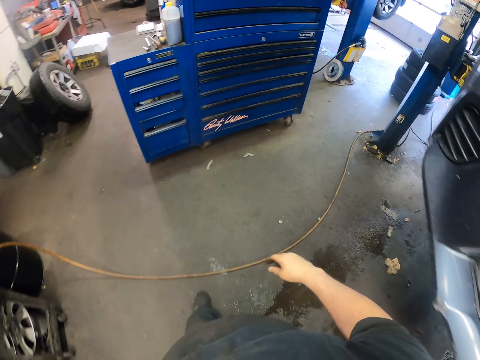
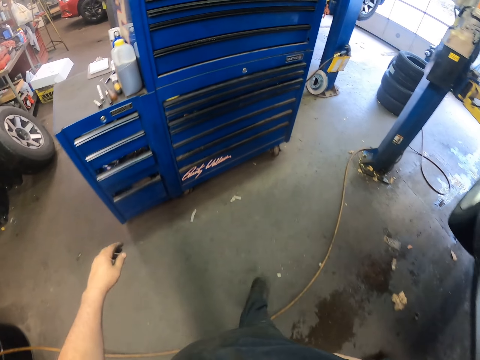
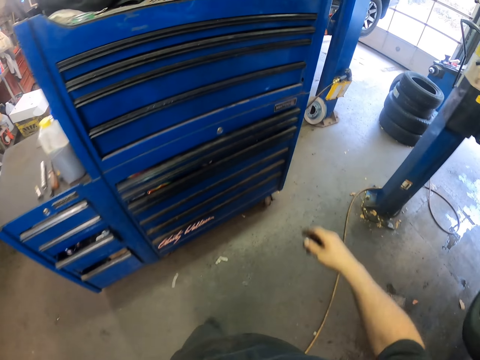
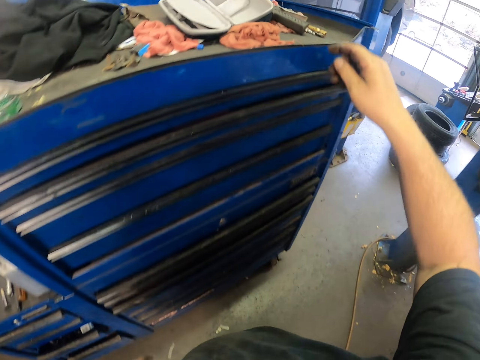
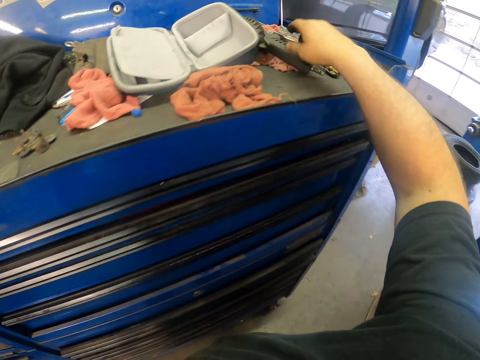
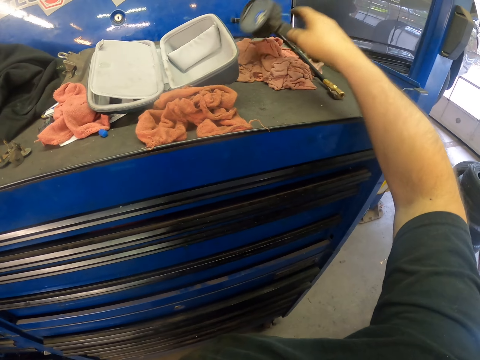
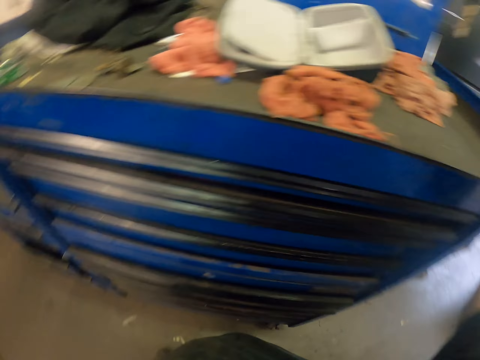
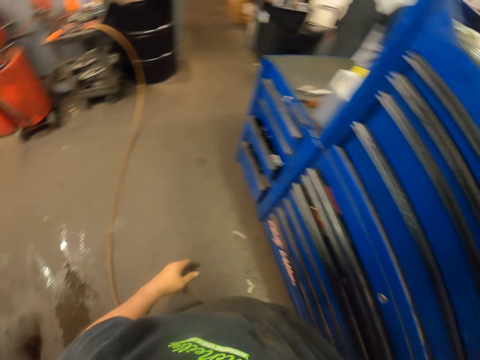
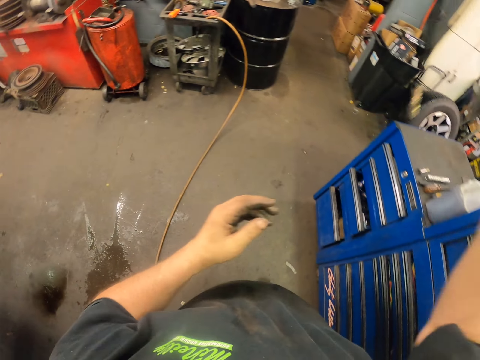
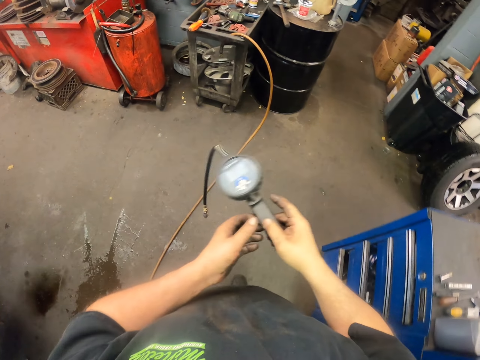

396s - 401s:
The camera wearer picks up a car air compressor or pressure pump. They walk around.

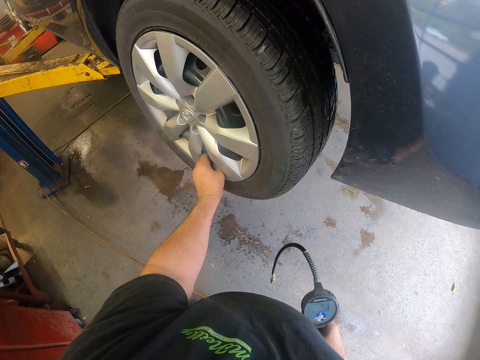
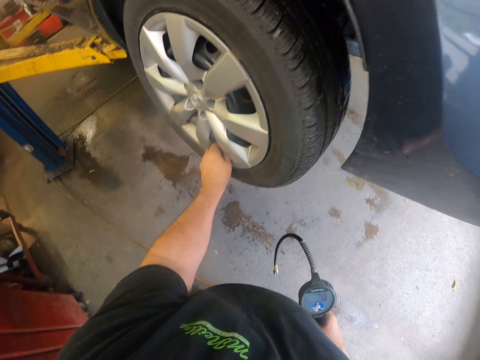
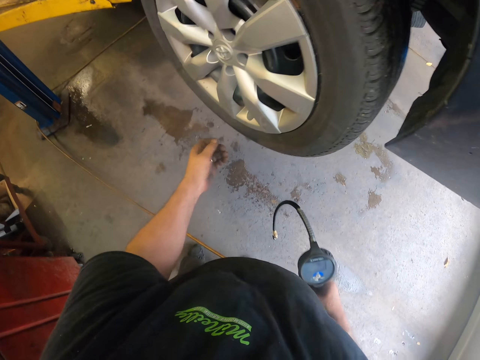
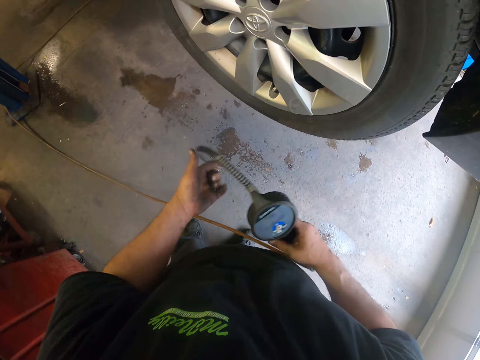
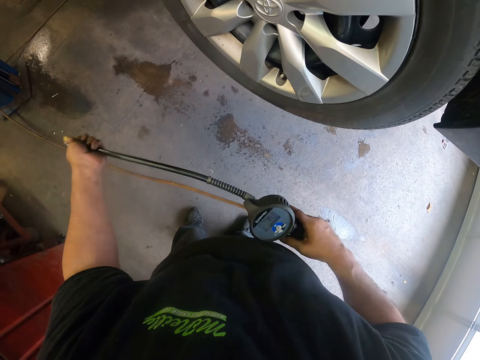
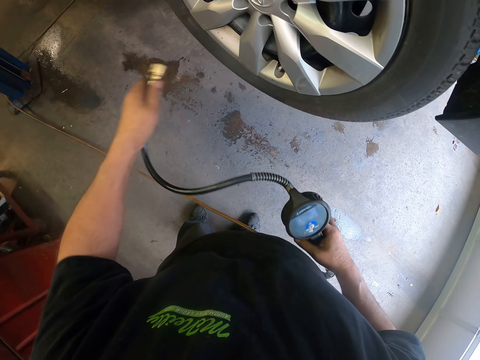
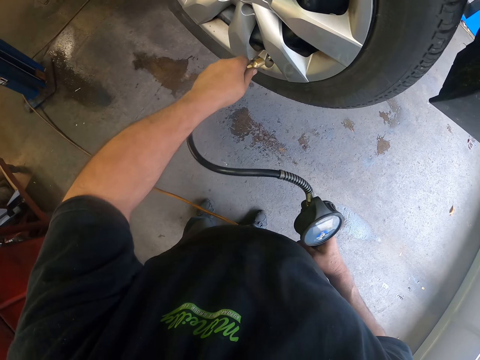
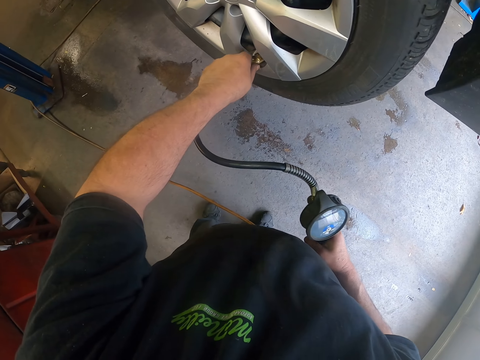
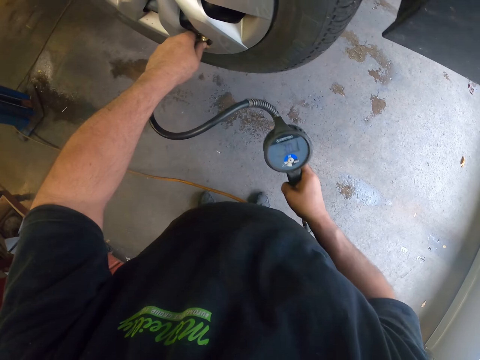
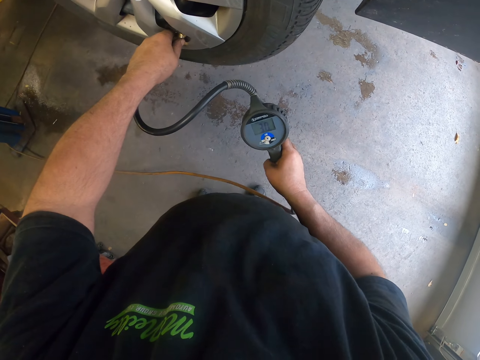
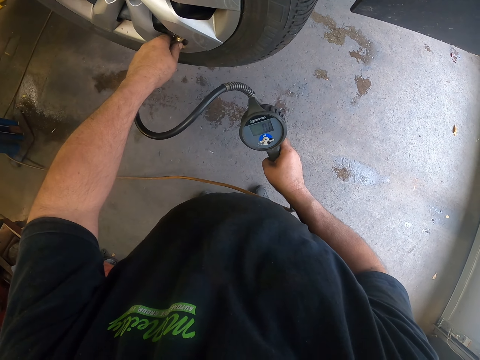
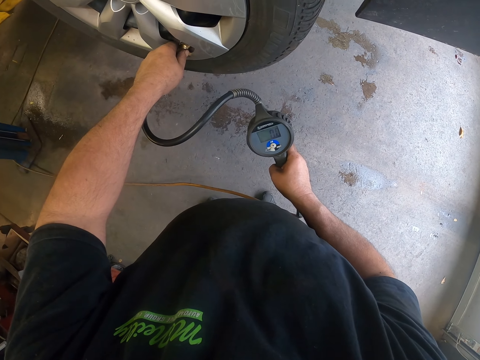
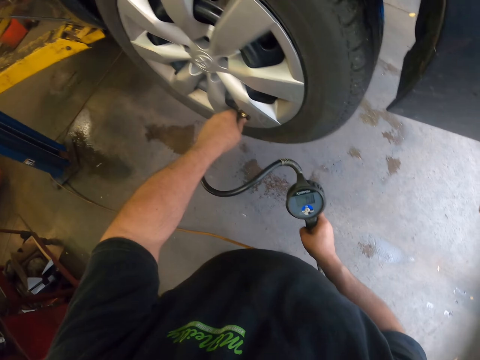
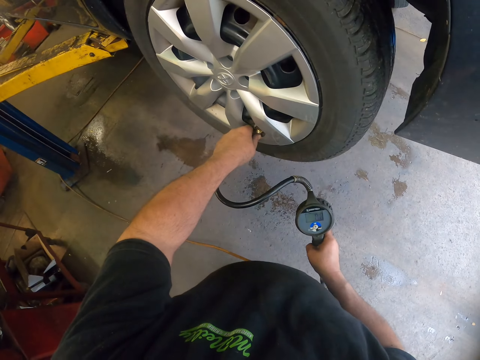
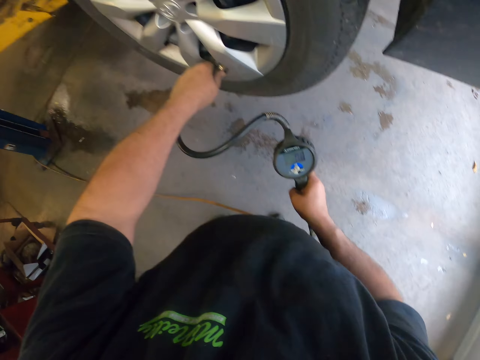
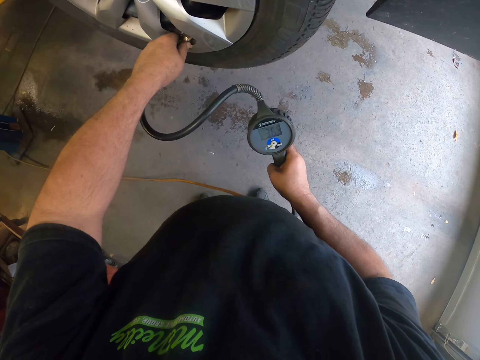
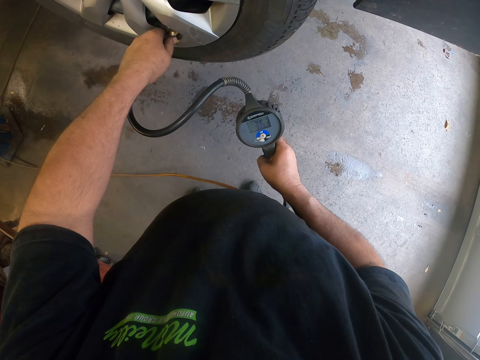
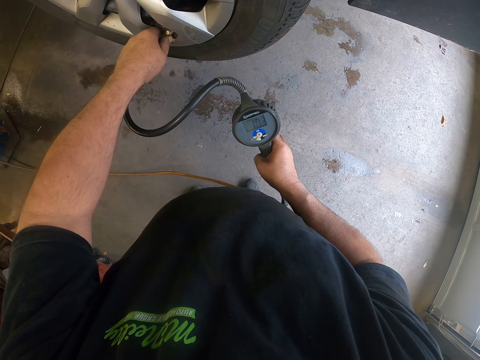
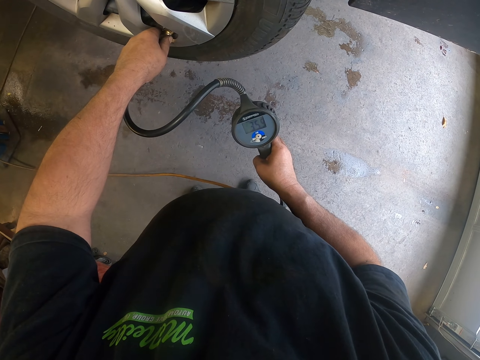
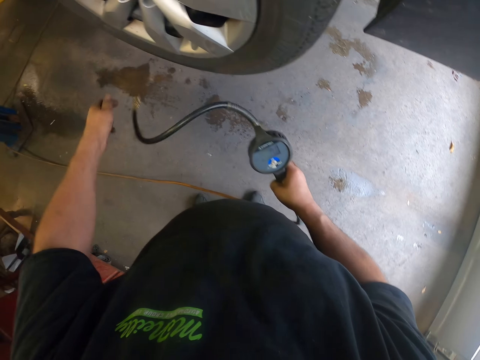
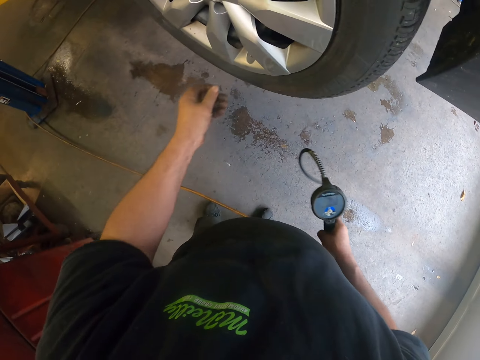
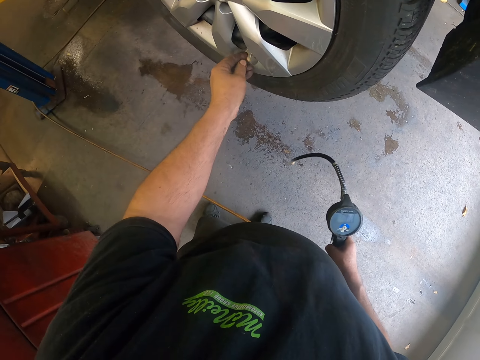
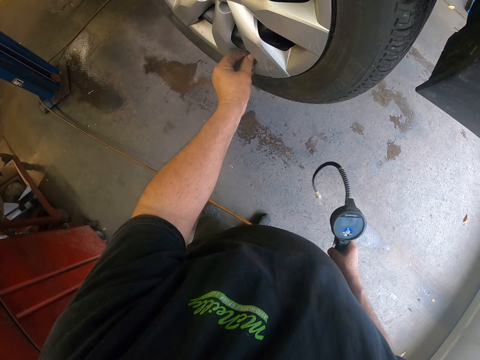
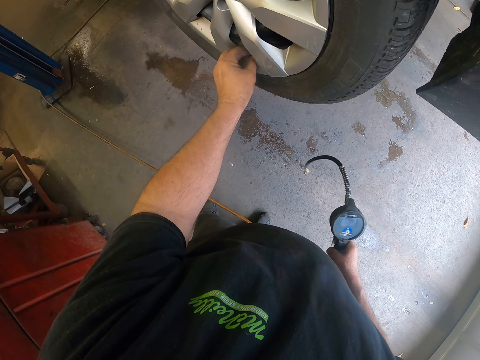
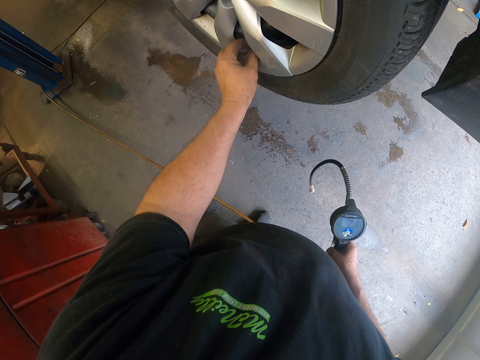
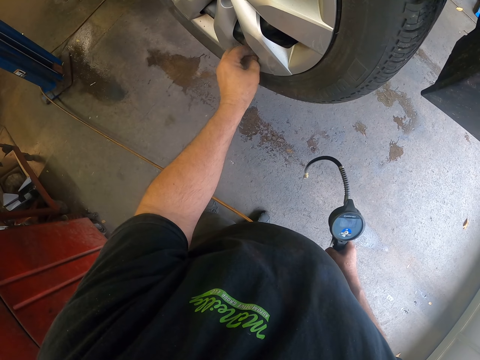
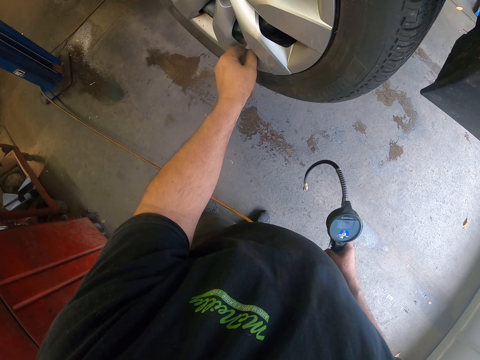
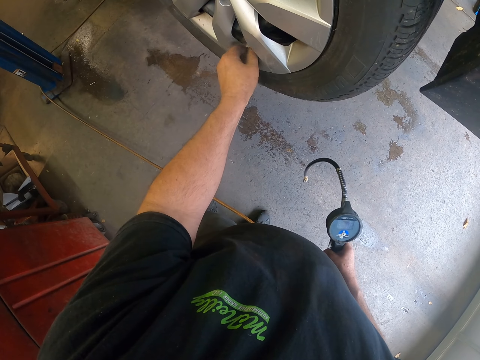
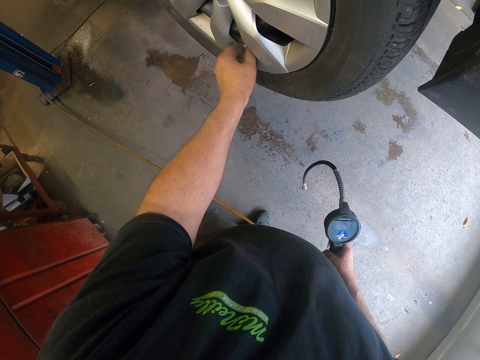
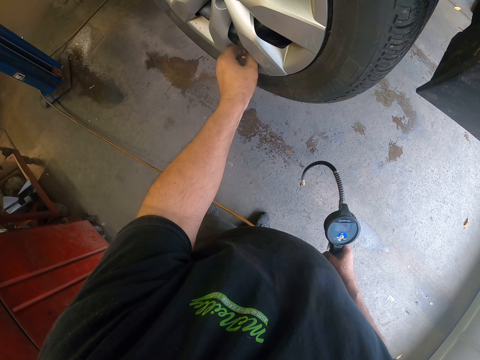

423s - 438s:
The camera wearer touches the air compressor with her left hand. She puts air in a car tyre. She looks at the pressure pump. She removes the air compressor from the tyre. She closes the pressure tube. She fixes something in the tyre.

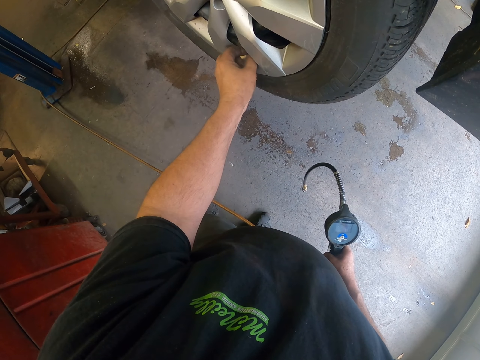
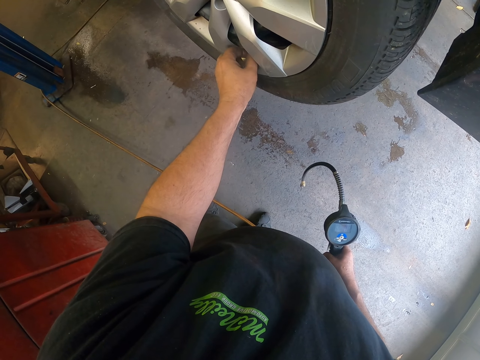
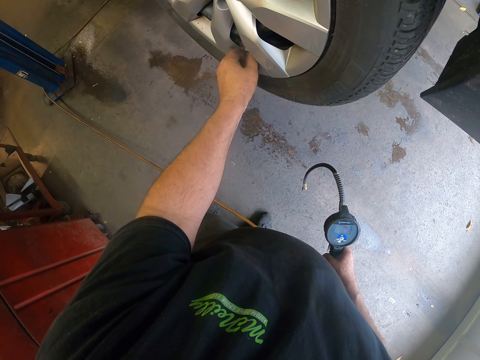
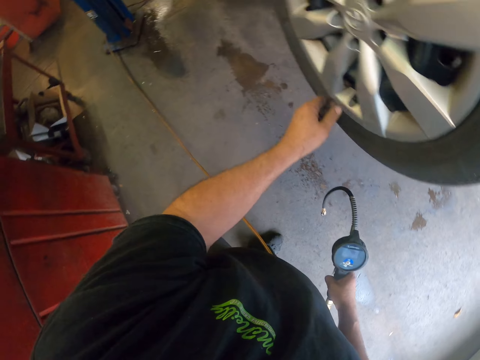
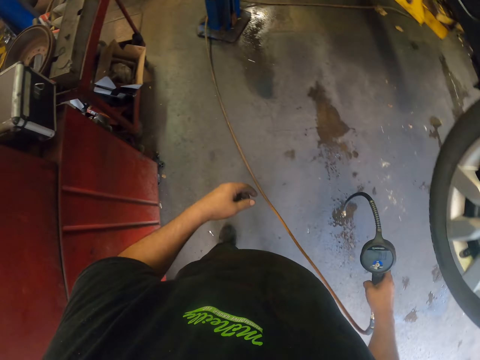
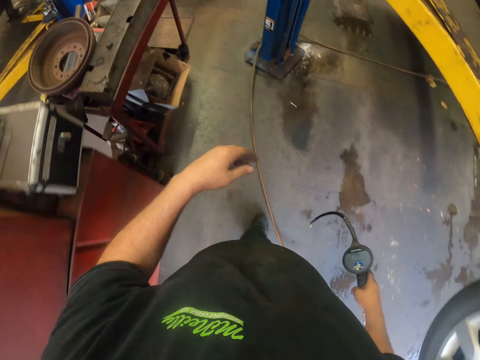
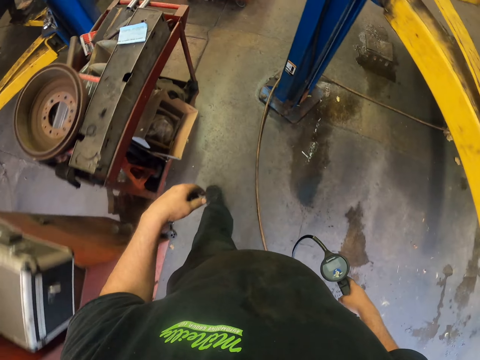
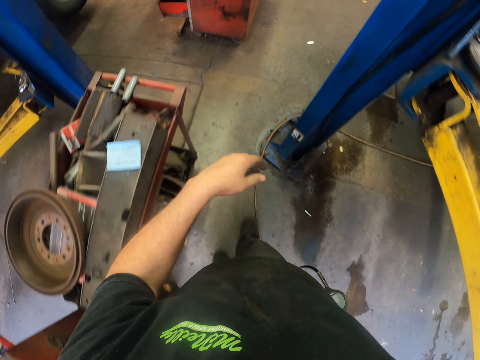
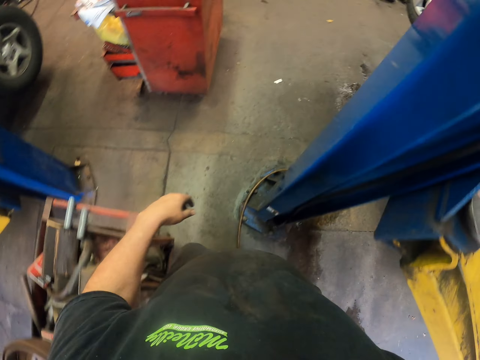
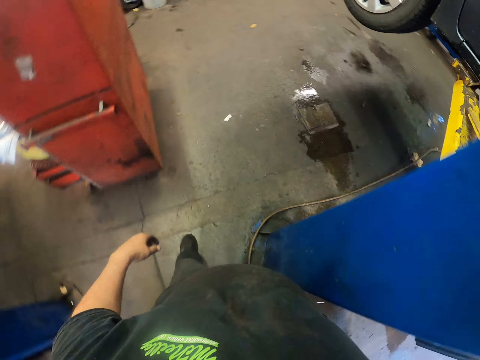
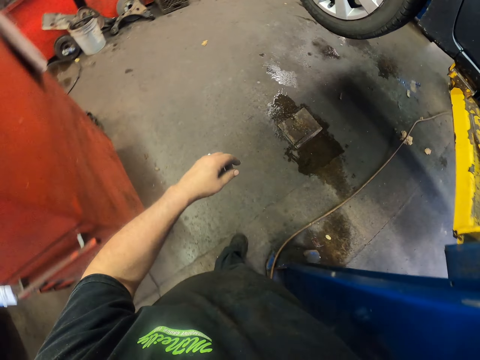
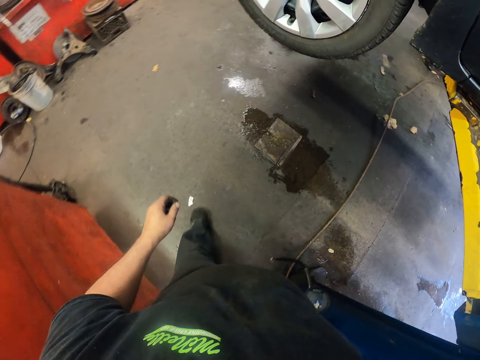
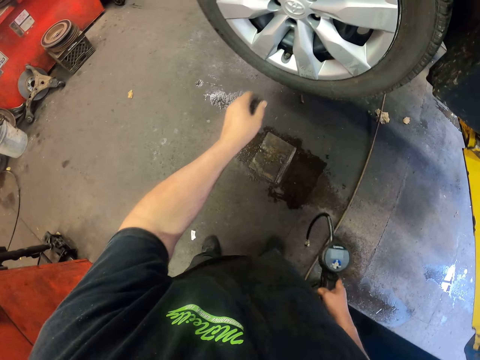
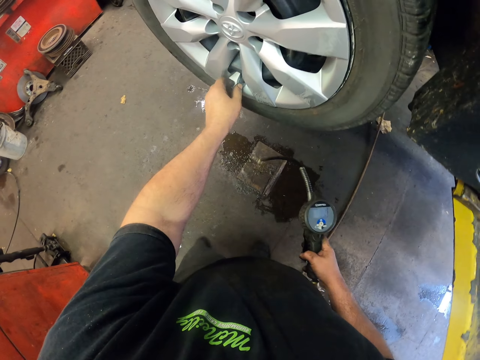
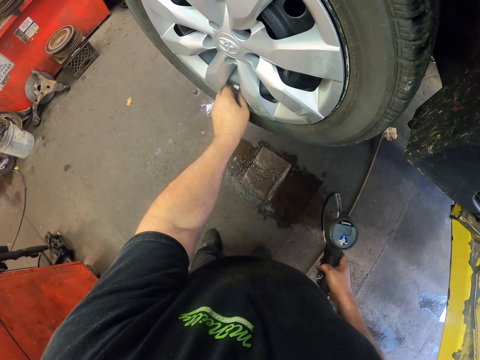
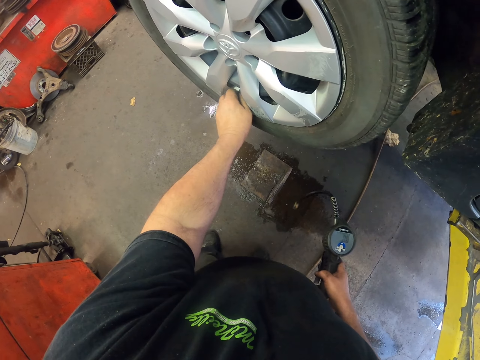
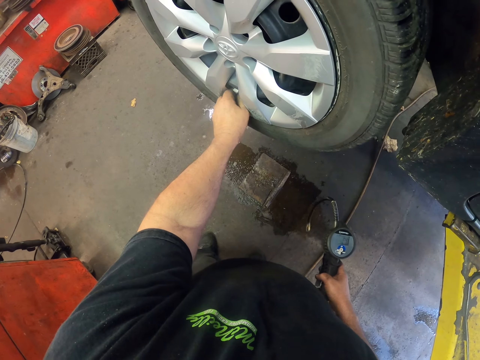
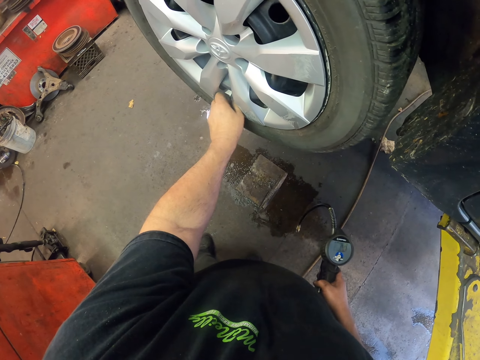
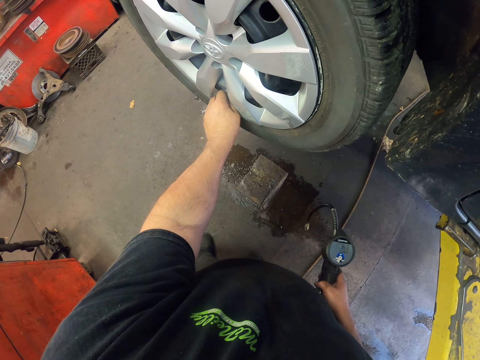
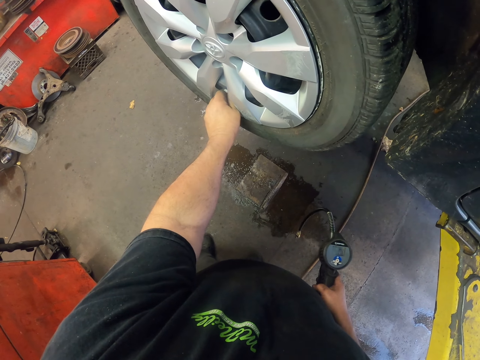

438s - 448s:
The camera wearer walks around the workshop. They open the pressure tube in a tyre.
